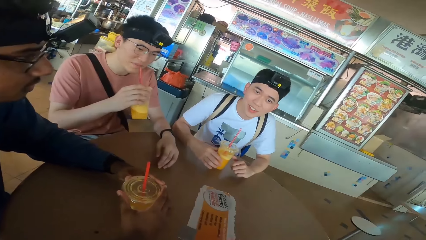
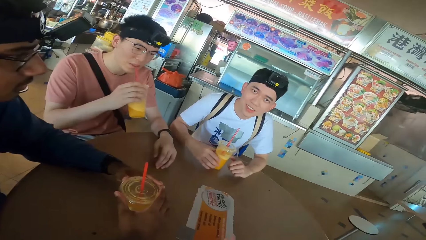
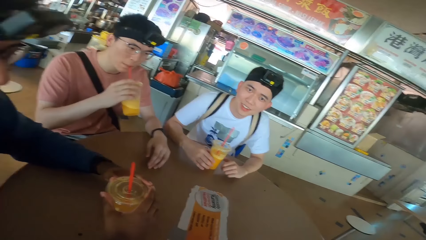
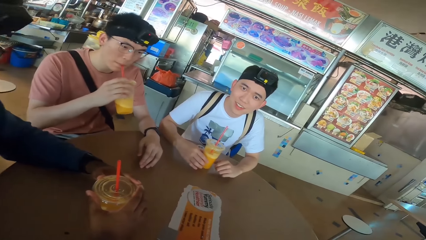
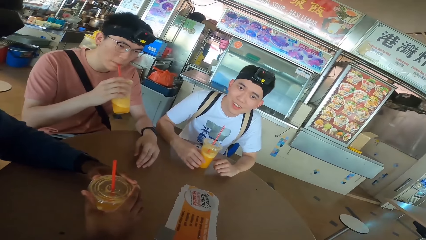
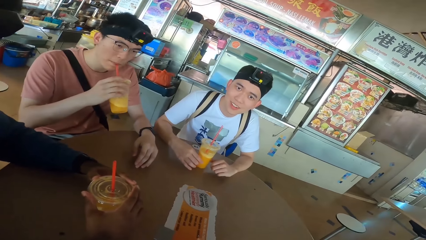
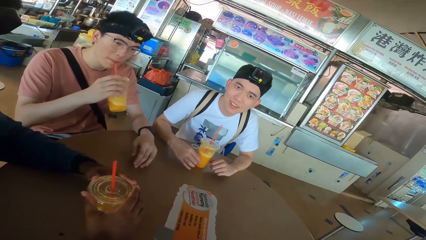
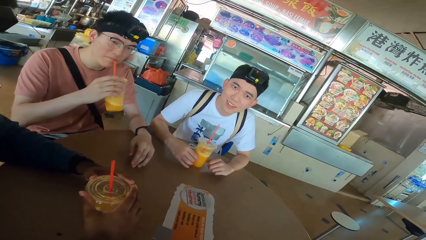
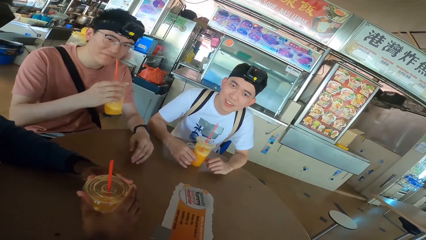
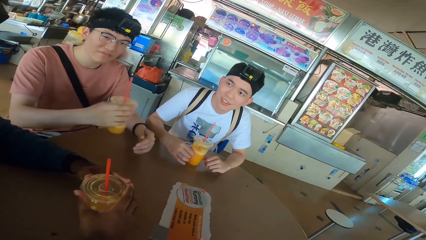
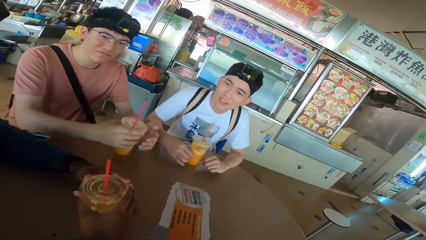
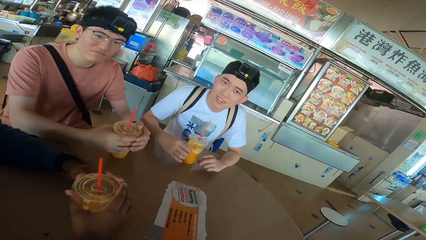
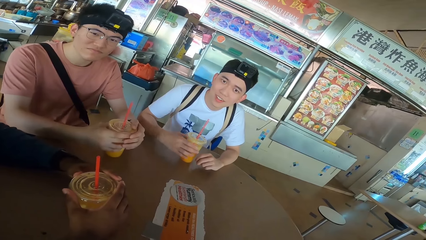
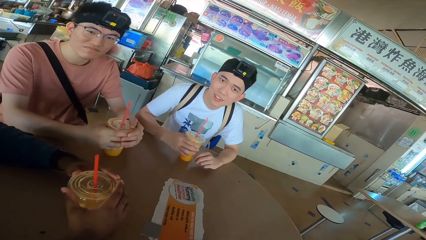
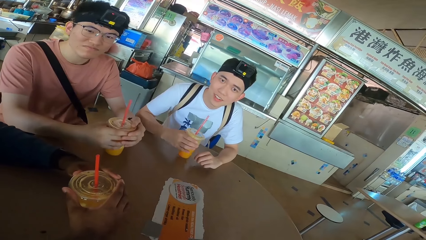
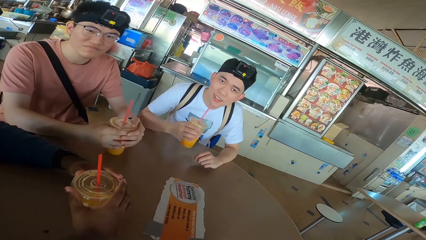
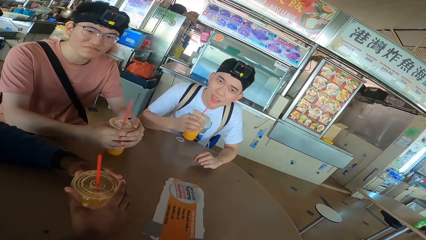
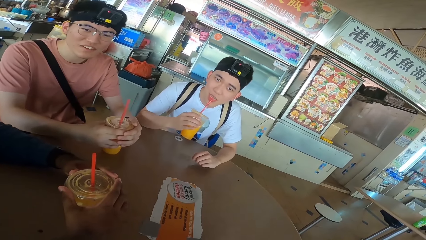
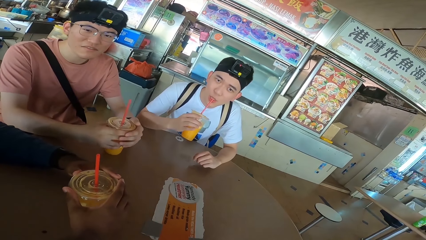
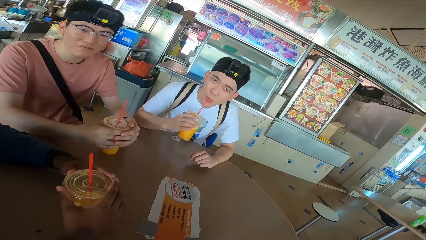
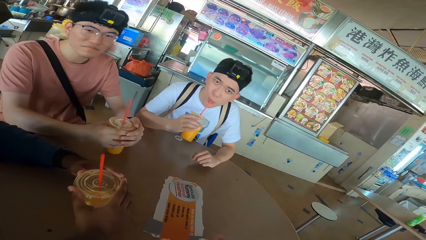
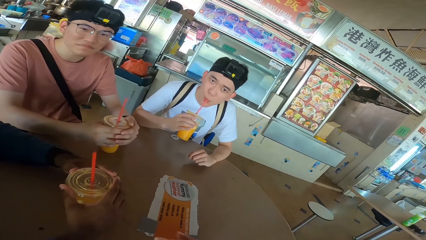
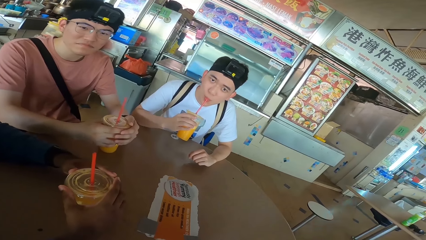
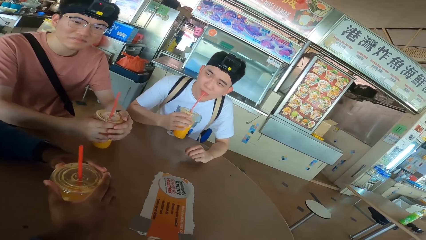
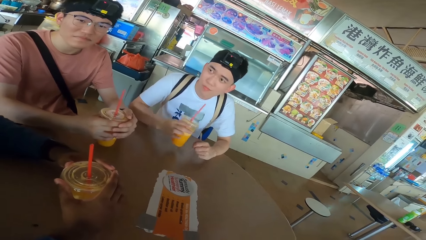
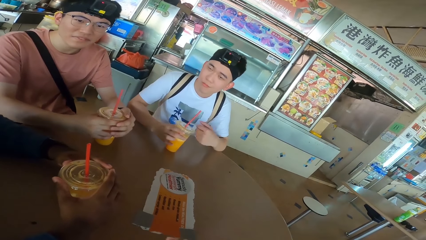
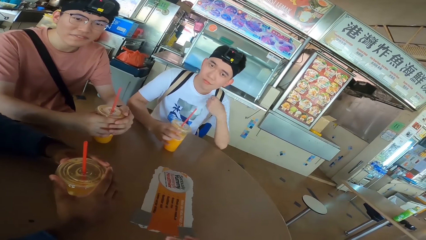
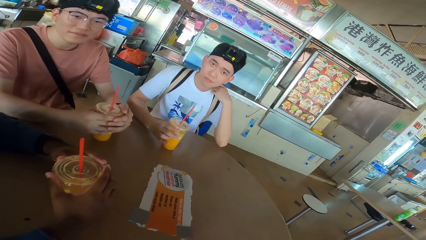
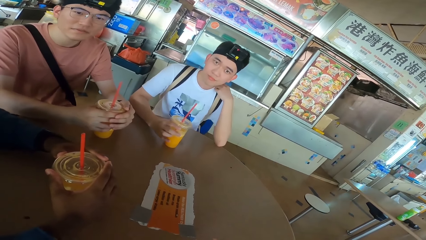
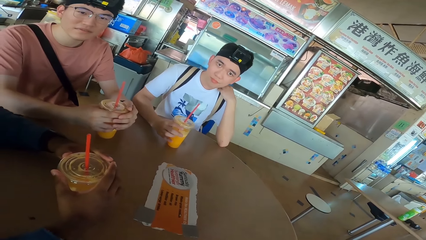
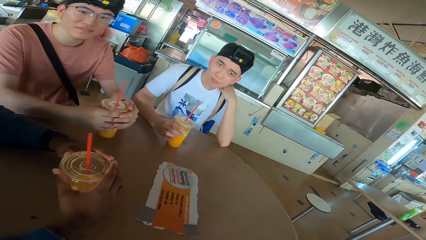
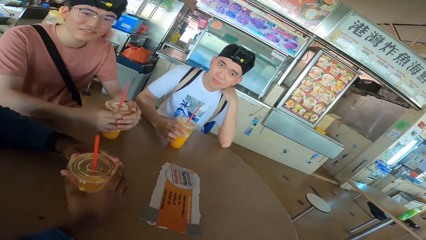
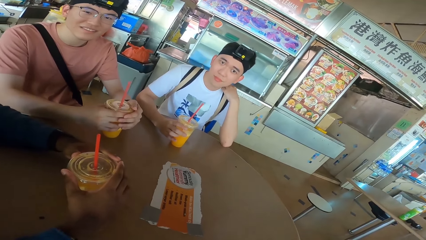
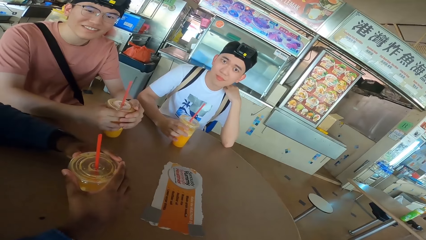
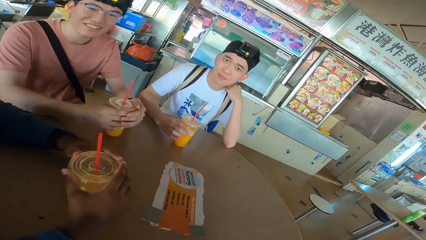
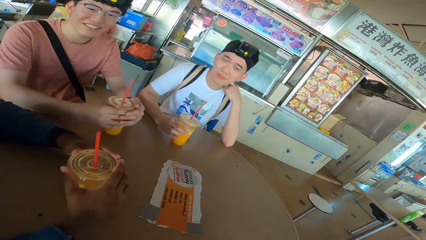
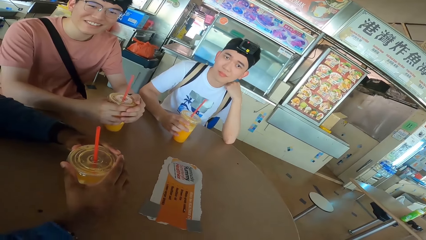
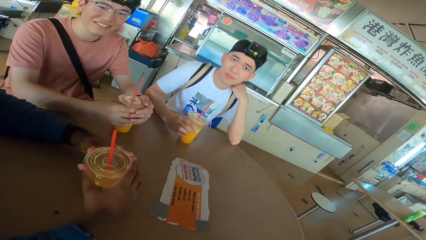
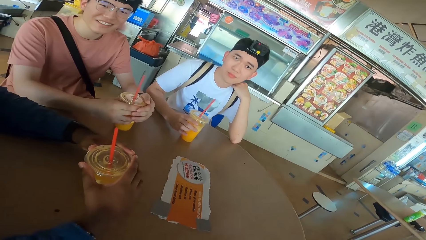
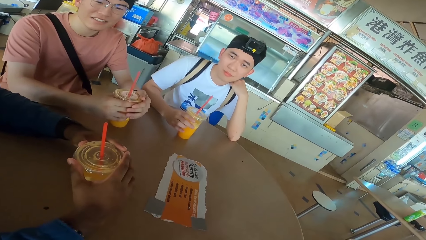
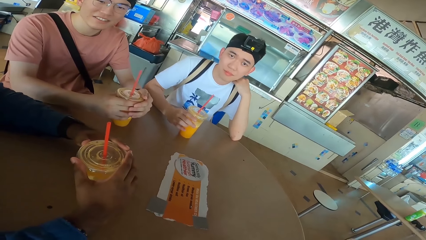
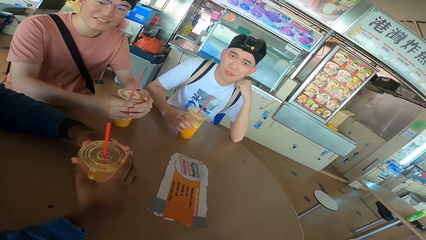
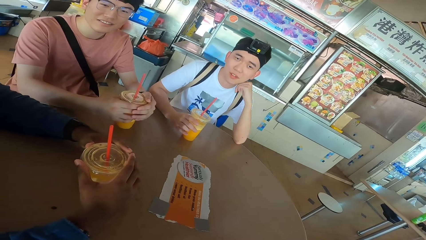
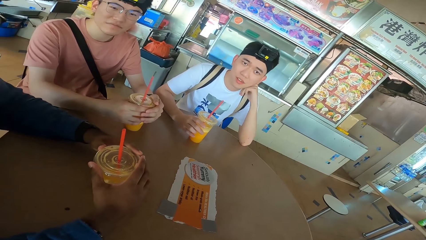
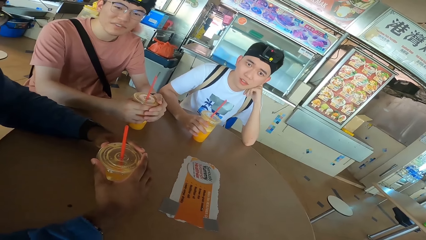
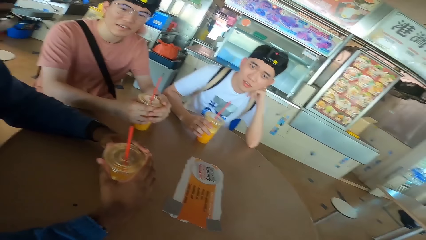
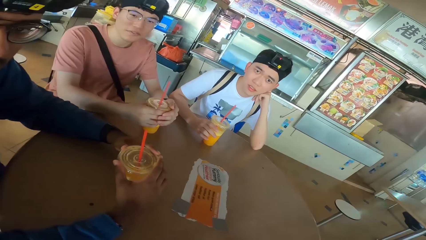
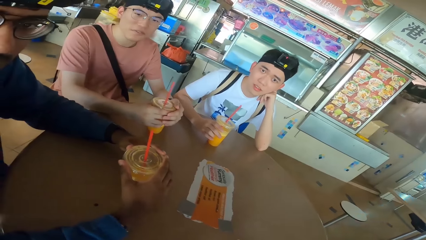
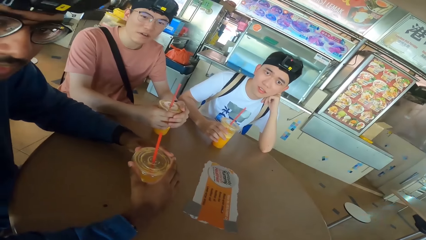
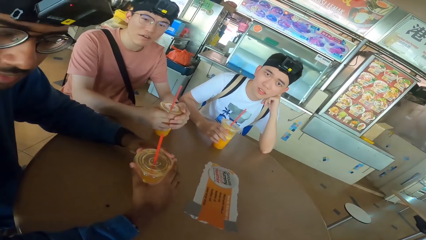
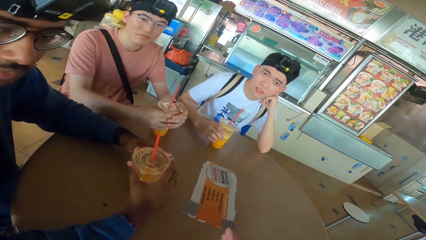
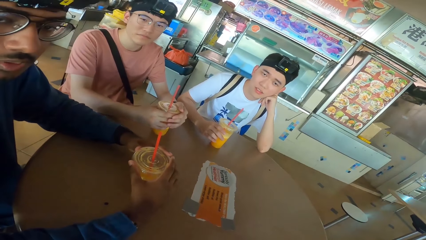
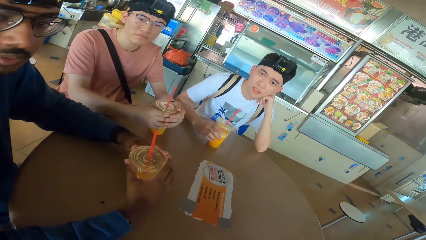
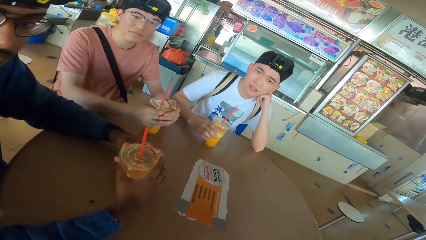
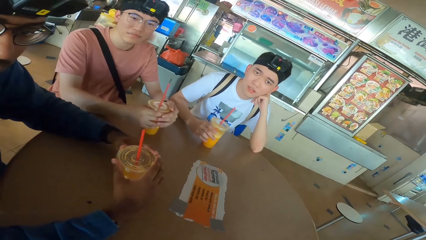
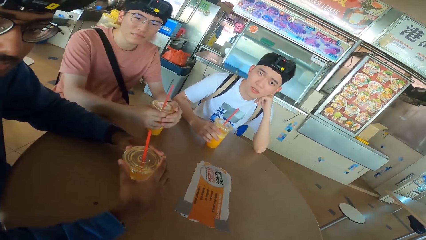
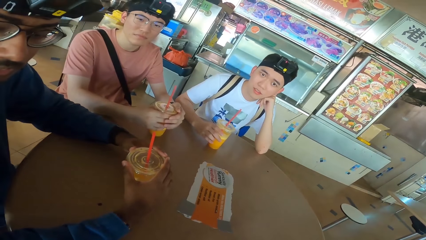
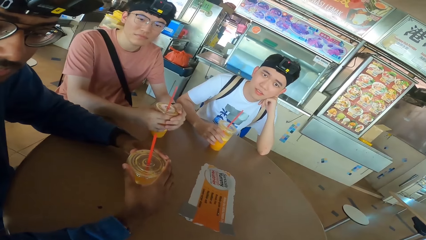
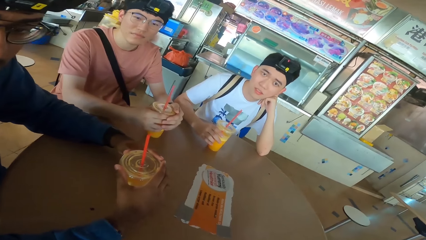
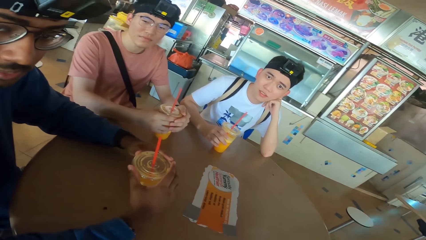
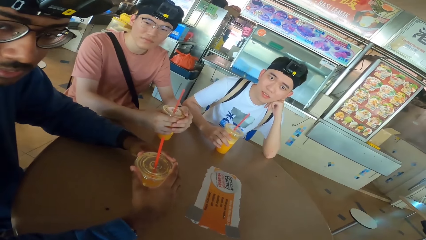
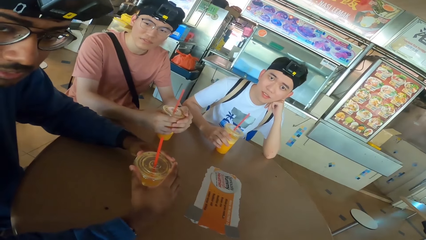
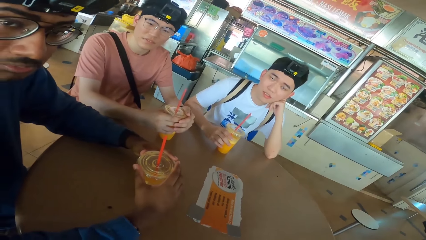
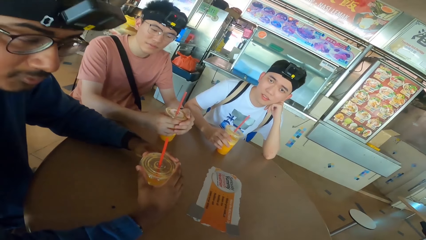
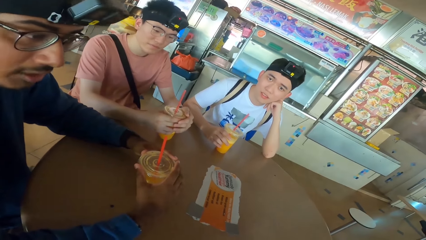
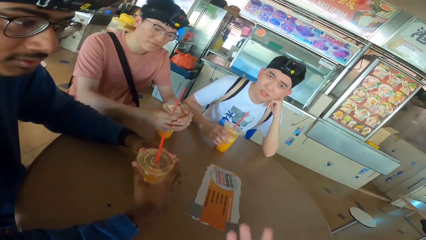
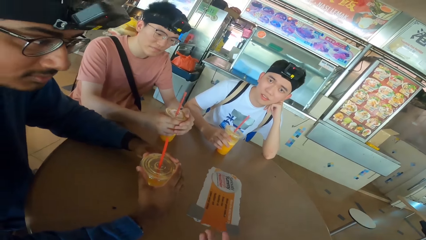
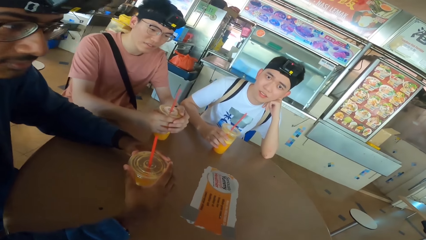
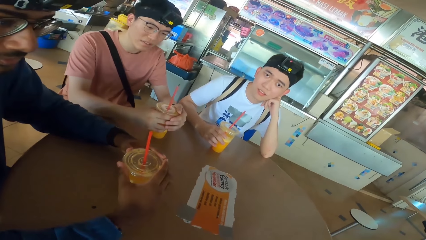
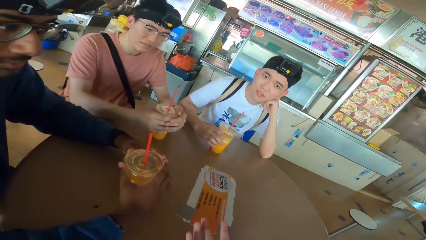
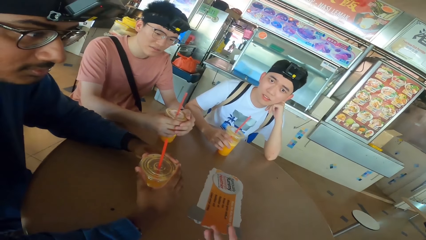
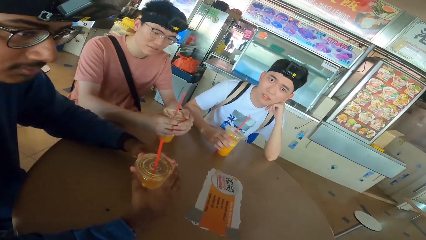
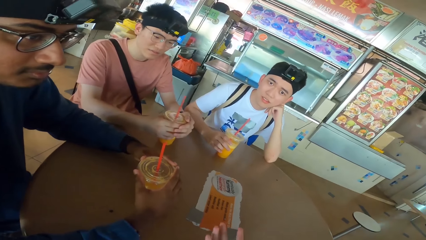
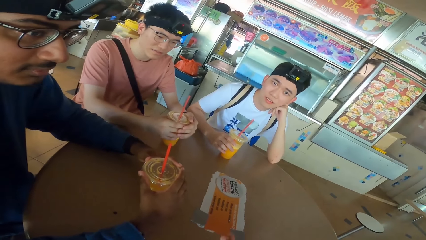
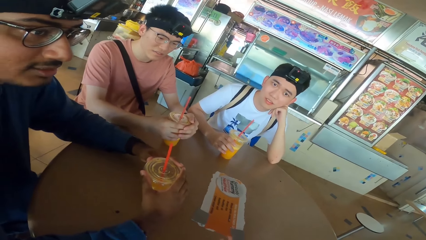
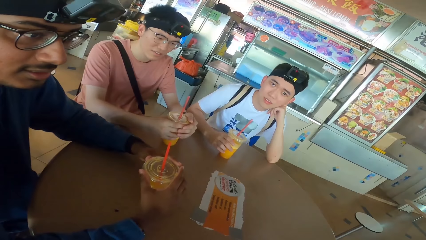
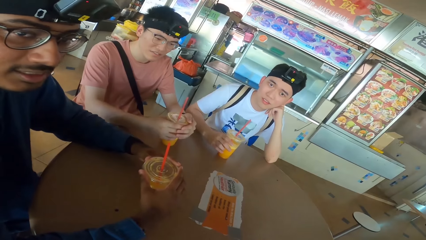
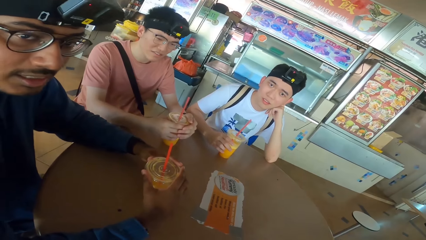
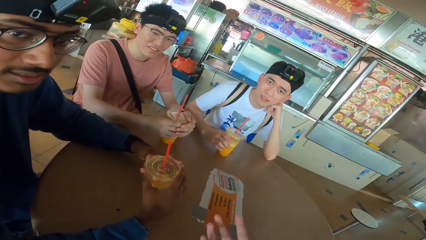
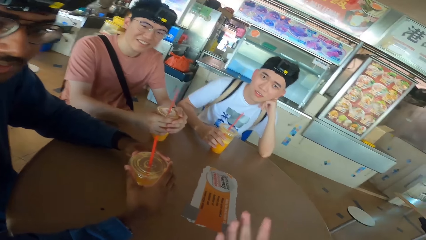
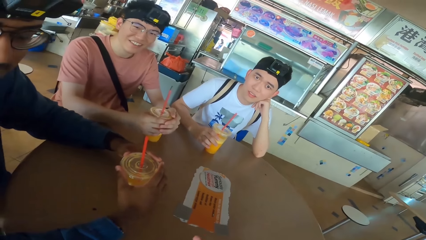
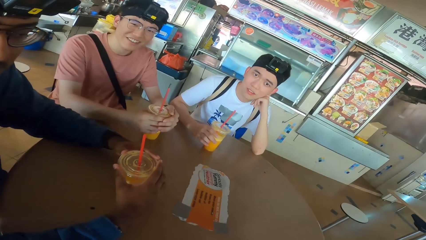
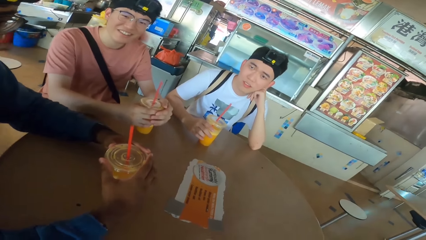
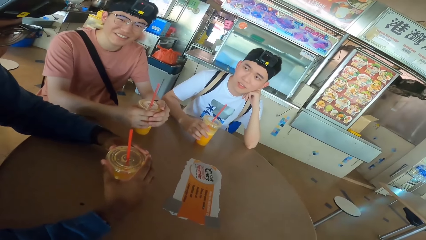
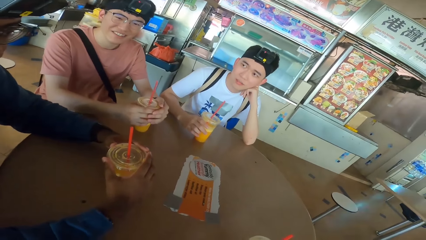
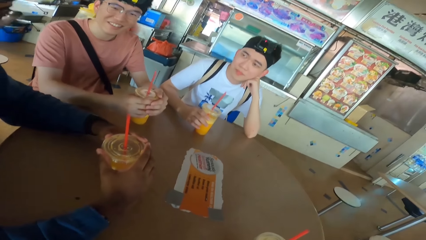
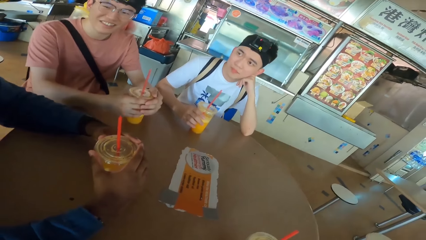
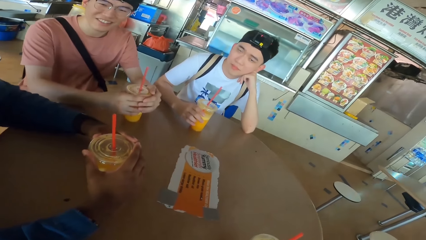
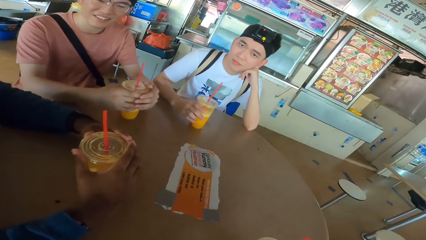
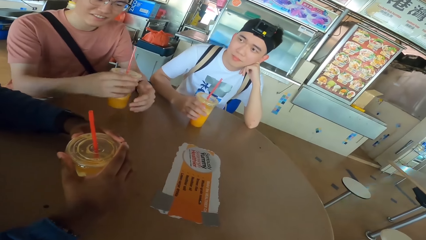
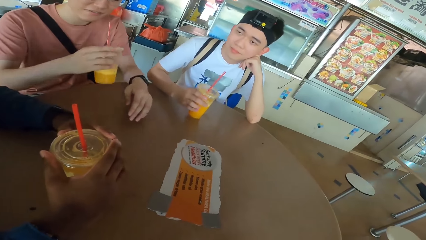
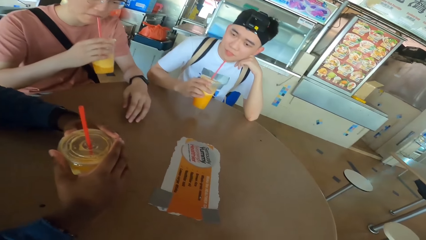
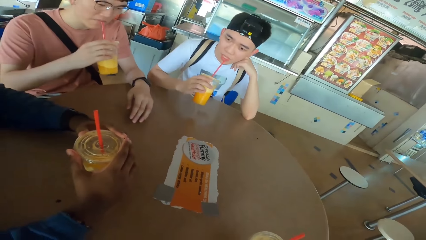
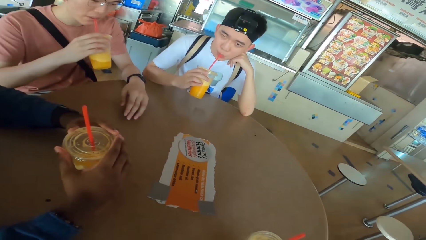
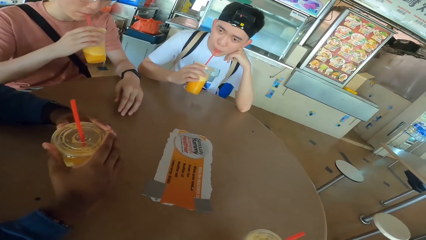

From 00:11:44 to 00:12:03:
A man looks at another man. A third man picks a juice can from the table. He sips juice from the can. He places the juice can on the table. The second man picks the juice can from the table. He sips juice from the can. The third man looks at the camera wearer. The second man places the juice can on the table. He holds his shoulder. The camera wearer converses with the first man. They look at the first man. The second man looks at the camera wearer. The first man nods his head. The third man looks at the table. The first man responds to the camera wearer. The second man looks at the first man. The third man lifts the juice can from the table. He sips juice from the can.
